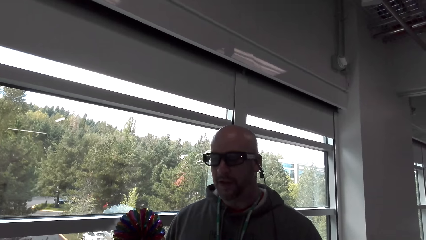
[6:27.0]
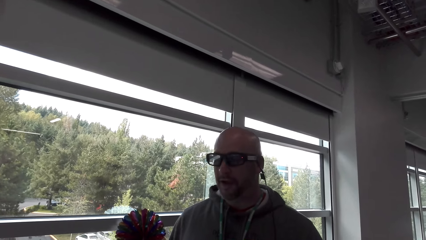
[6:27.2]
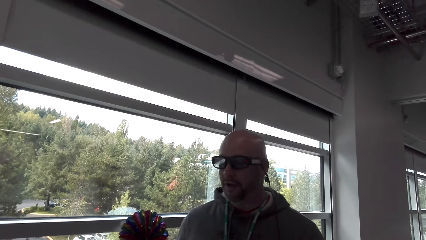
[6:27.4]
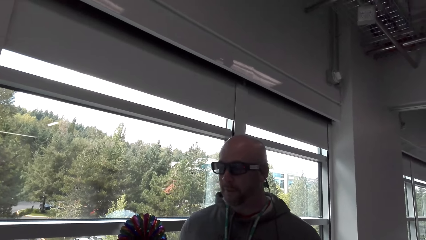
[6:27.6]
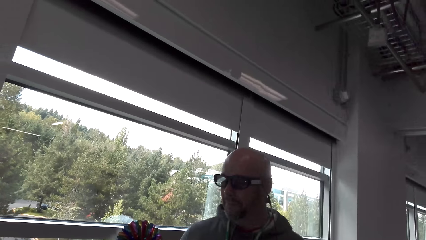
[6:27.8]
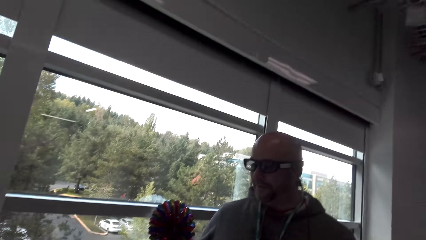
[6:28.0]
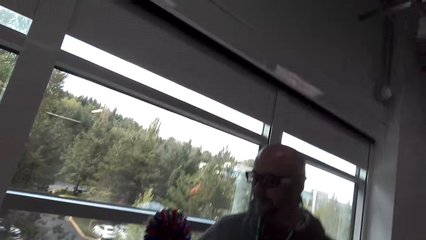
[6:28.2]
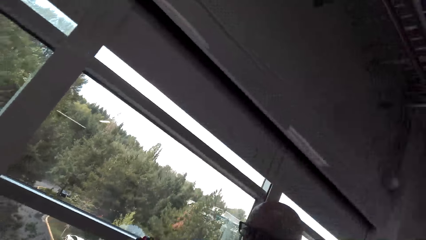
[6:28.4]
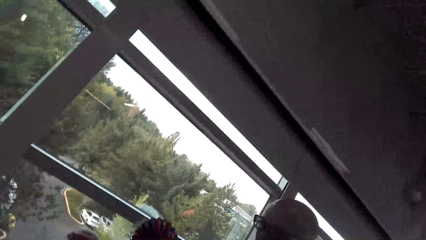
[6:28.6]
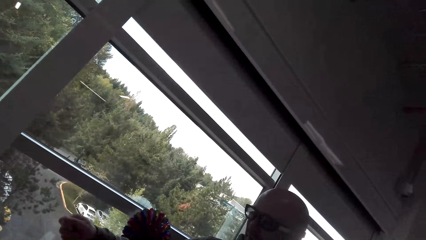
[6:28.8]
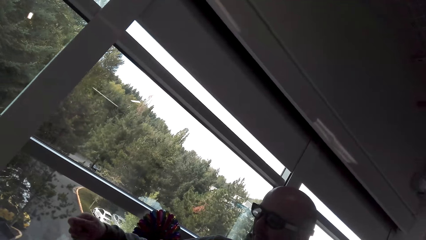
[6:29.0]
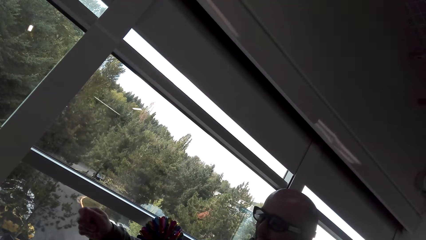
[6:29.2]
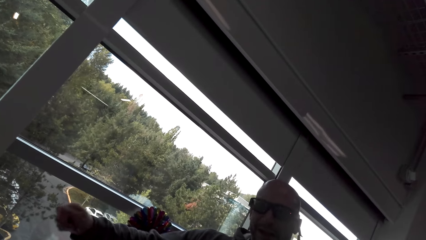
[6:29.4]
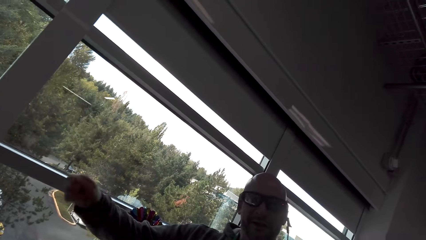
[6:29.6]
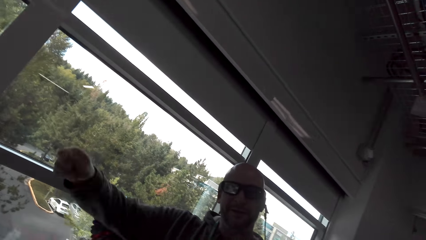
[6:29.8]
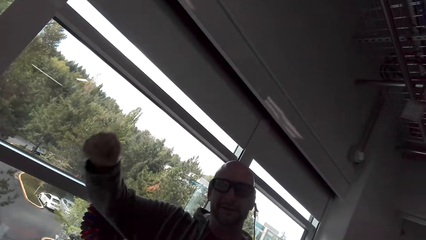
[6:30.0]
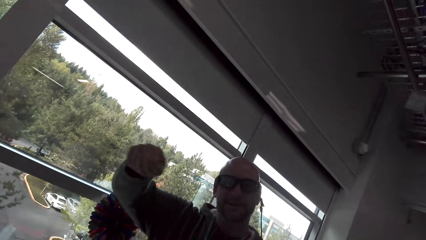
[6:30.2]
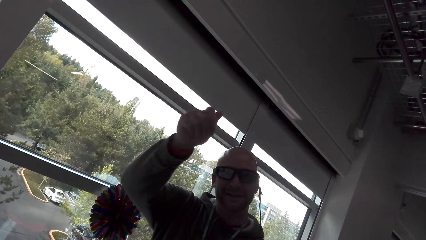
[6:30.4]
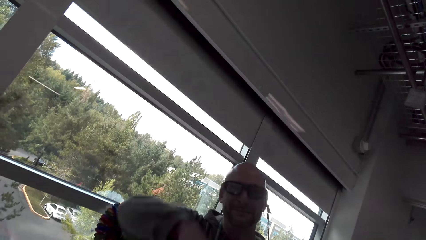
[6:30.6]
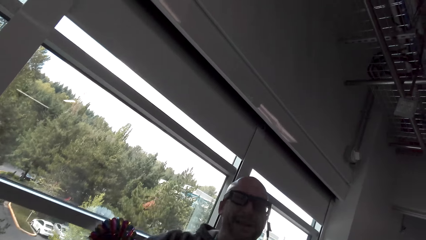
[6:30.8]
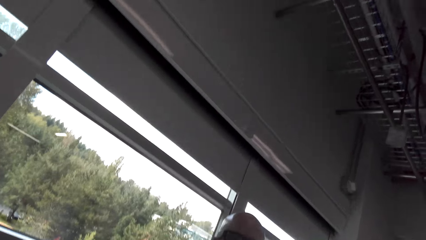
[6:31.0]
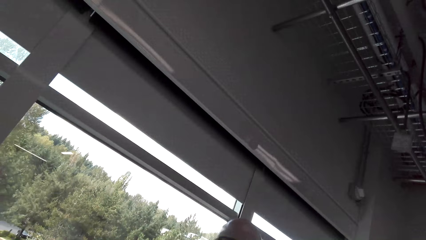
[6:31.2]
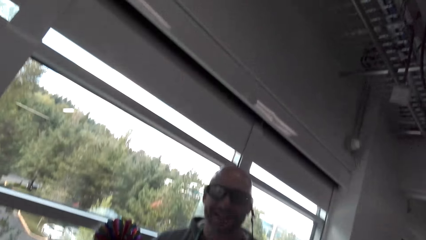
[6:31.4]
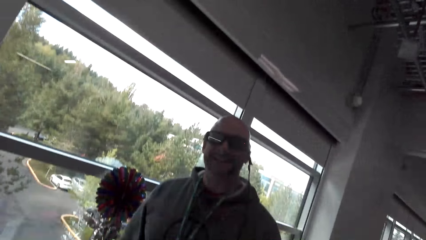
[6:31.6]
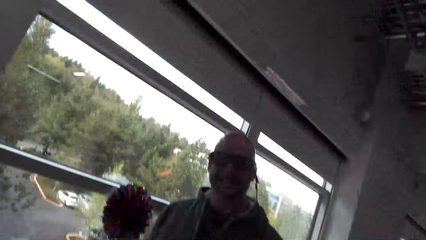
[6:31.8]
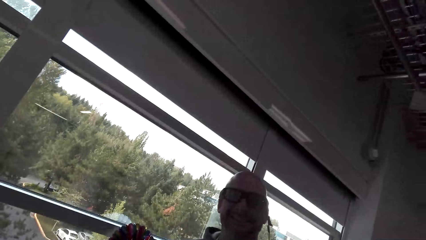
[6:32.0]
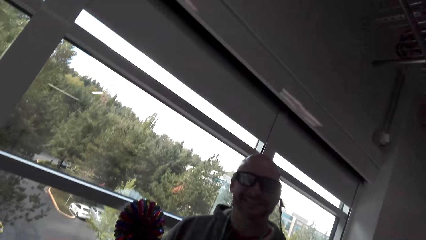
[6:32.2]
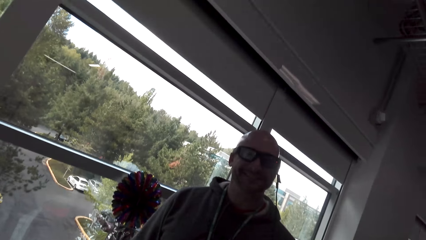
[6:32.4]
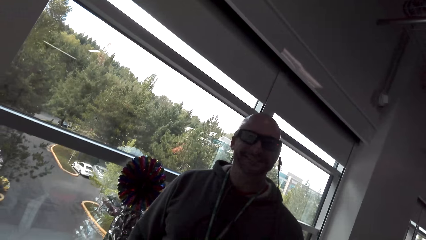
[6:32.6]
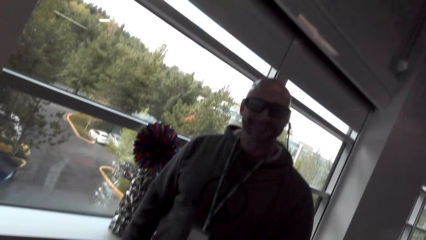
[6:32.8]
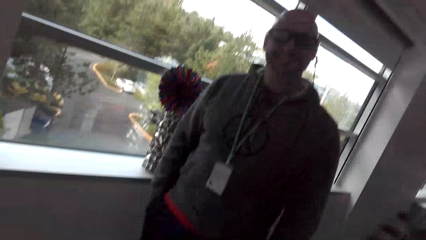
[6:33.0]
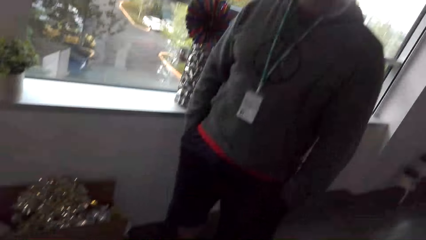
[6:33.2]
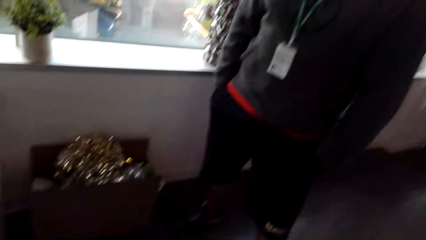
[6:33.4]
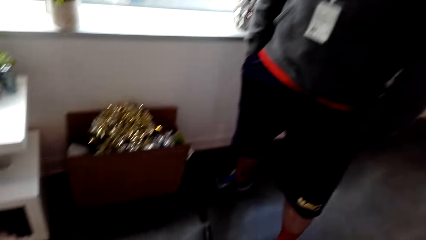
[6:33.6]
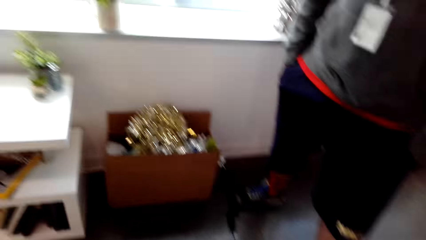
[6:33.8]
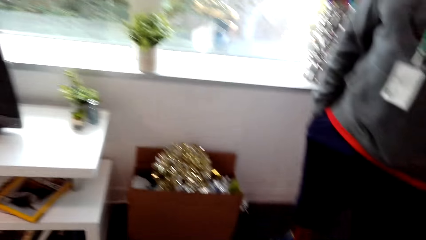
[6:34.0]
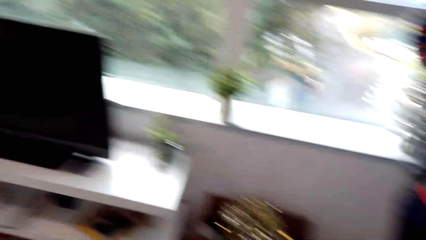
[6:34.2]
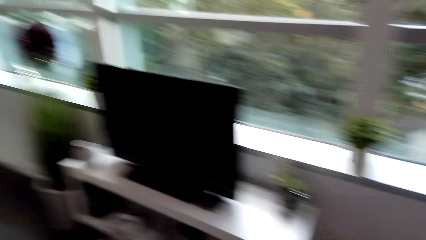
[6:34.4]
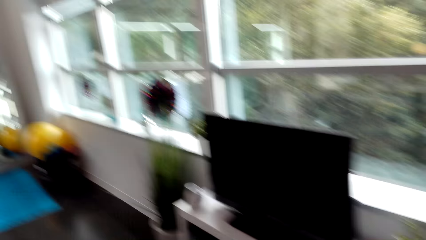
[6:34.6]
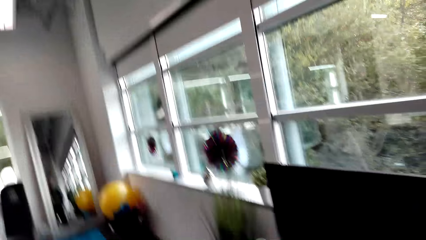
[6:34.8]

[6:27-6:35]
A man moves his hands. The camera wearer converses with the man.

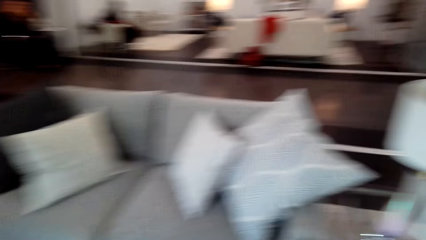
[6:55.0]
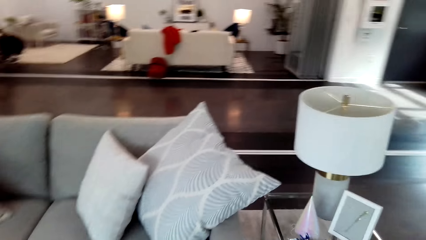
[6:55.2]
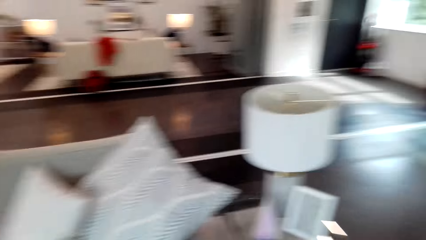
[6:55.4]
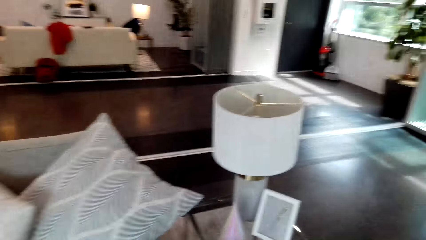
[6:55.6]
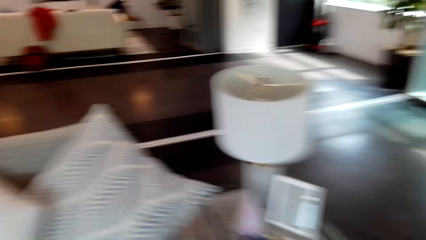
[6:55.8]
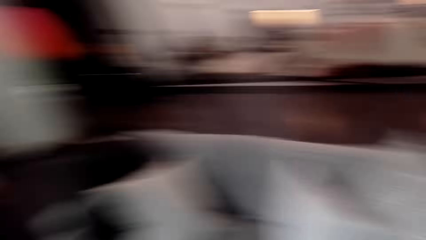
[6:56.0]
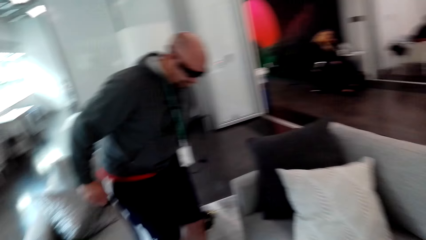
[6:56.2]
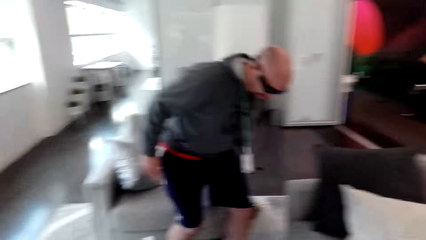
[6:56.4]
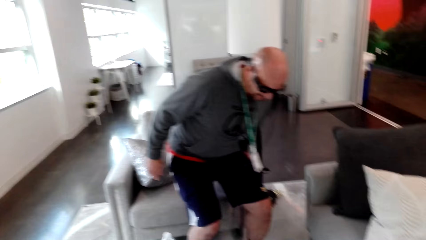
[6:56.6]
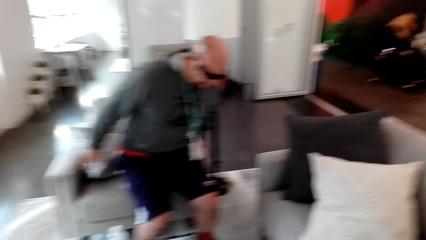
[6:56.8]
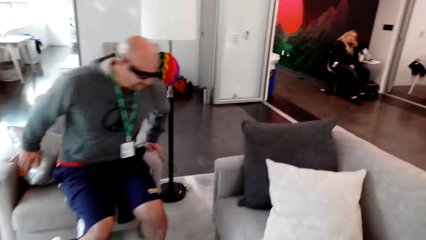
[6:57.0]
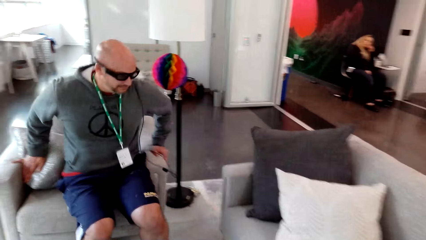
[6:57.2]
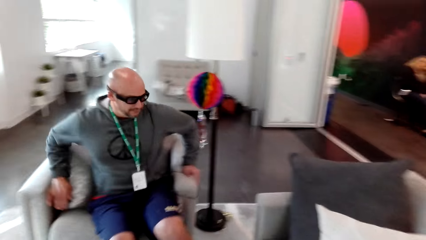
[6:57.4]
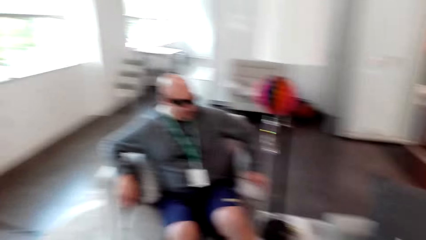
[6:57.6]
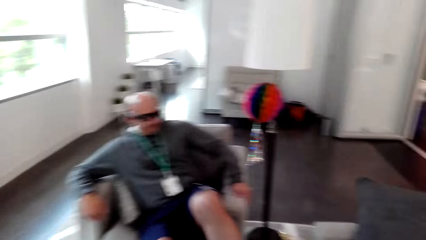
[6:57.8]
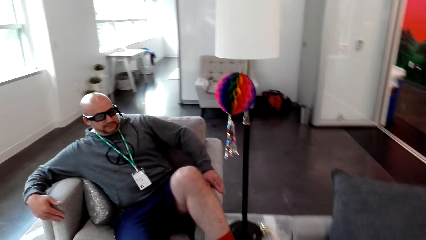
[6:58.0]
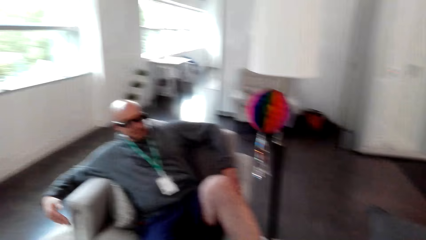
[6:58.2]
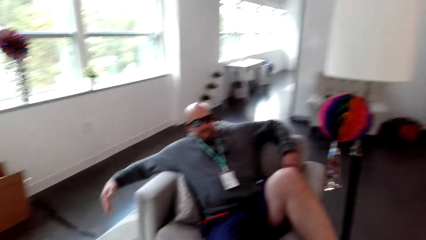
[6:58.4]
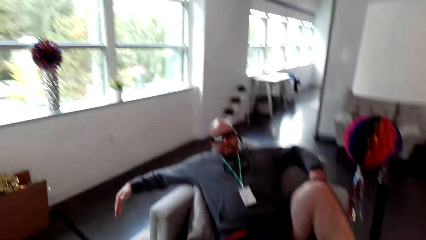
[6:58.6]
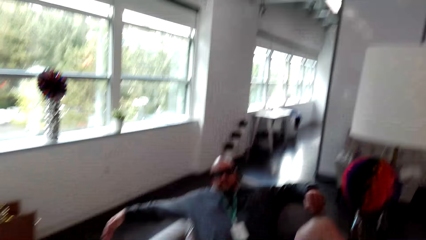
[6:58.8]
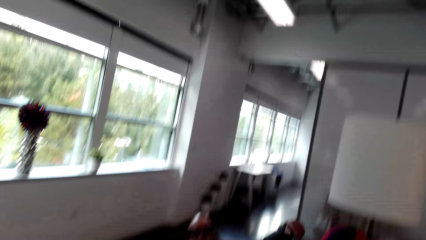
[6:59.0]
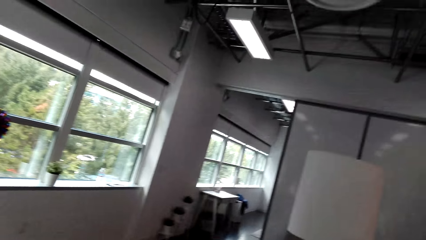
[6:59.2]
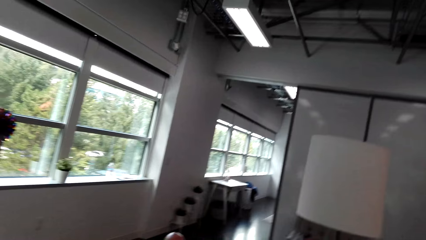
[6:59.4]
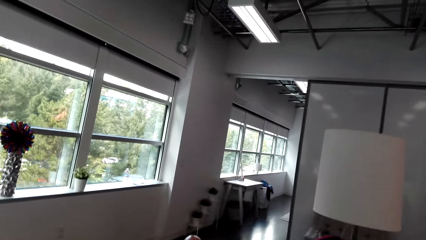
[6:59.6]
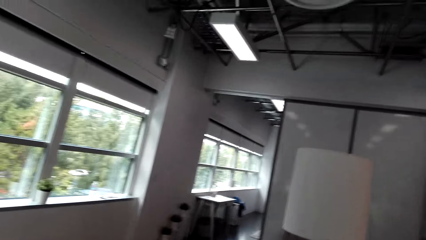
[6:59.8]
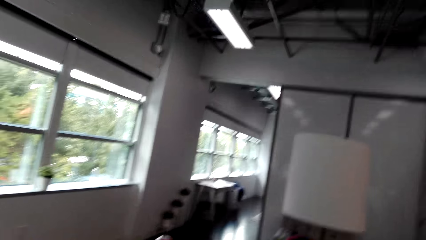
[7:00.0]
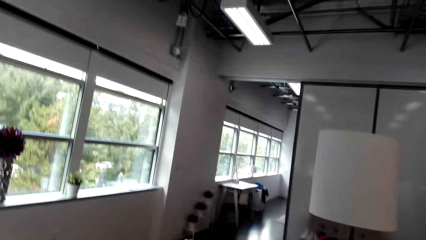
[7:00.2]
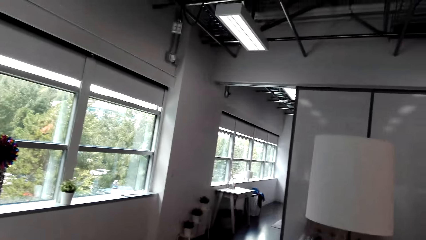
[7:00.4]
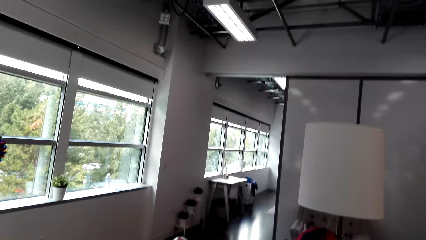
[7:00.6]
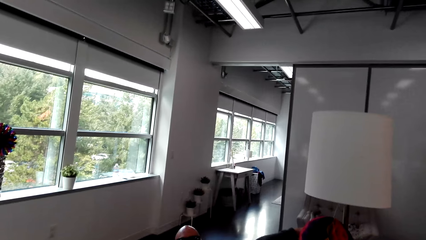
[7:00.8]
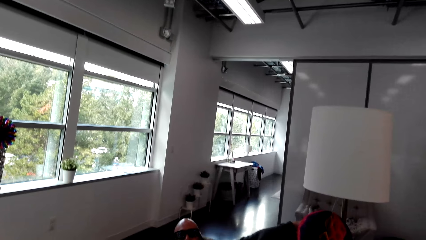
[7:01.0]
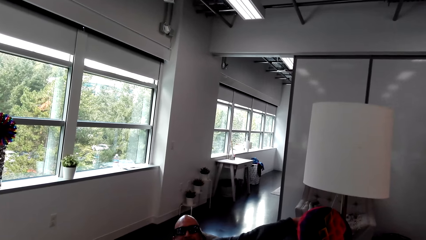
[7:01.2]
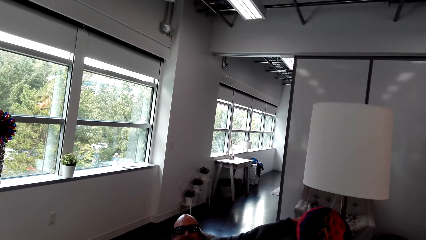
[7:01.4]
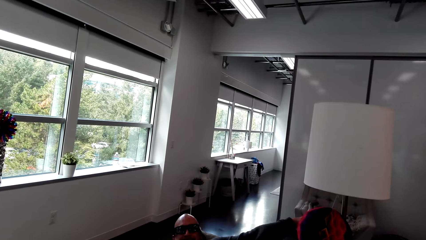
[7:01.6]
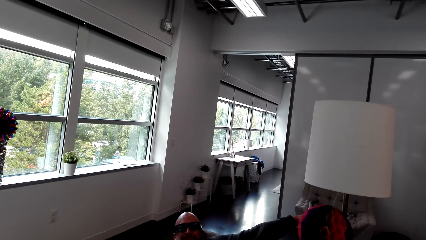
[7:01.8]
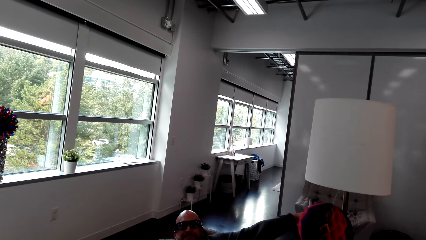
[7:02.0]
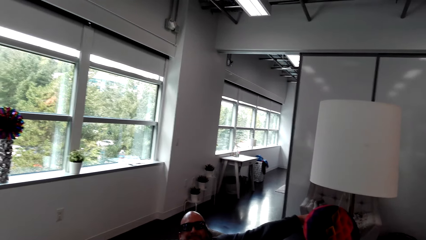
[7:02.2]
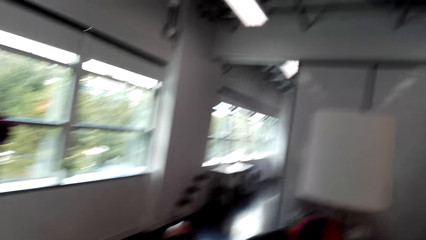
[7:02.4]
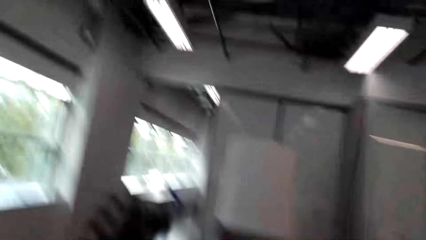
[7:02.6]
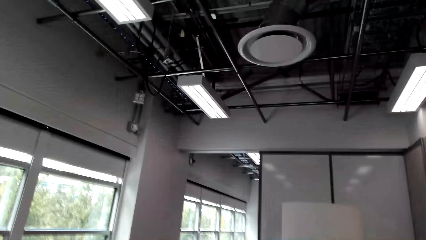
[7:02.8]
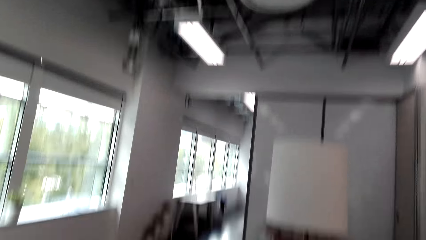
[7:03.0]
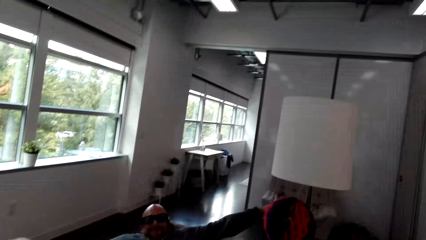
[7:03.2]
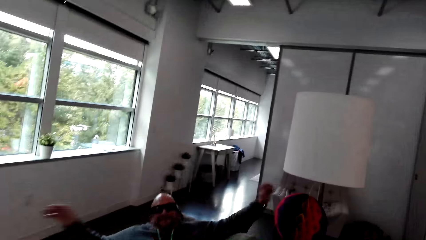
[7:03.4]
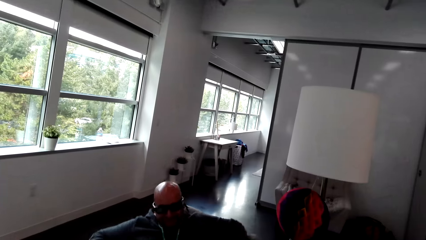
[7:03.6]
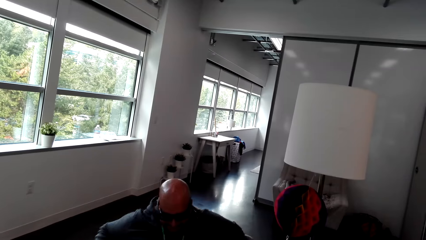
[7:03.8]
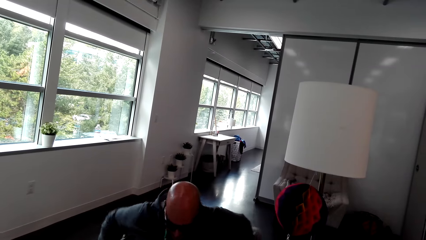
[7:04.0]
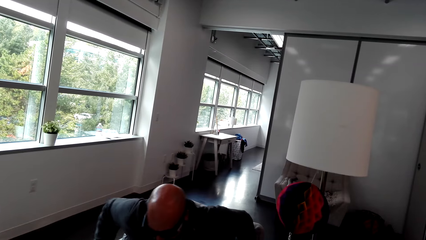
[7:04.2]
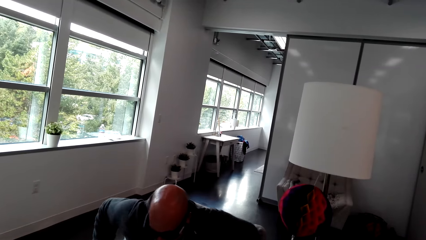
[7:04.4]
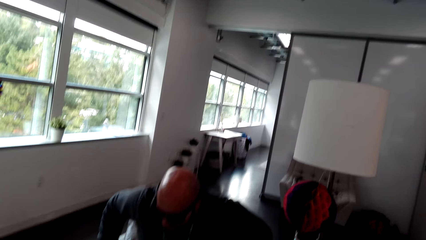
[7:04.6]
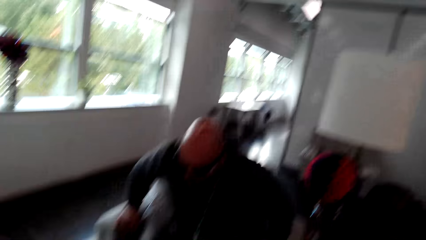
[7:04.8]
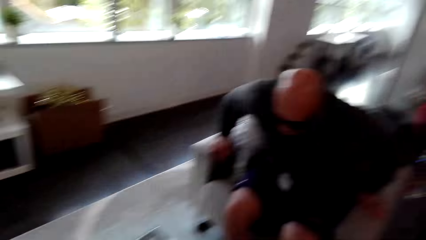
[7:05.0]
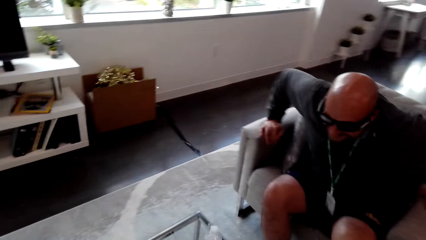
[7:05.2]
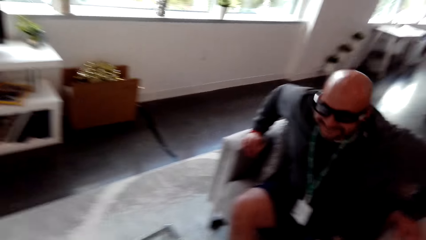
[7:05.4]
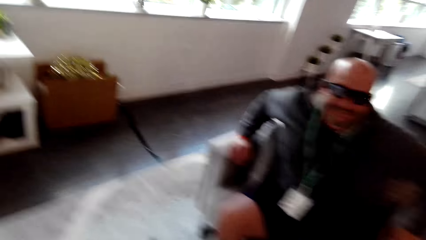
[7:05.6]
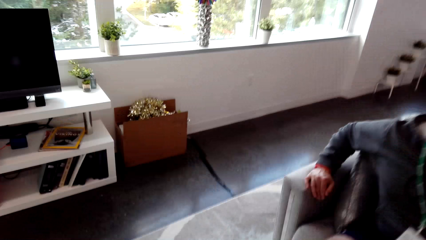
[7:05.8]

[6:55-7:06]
The camera wearer looks around, sits on seats and talks to a man. The man sits down.
